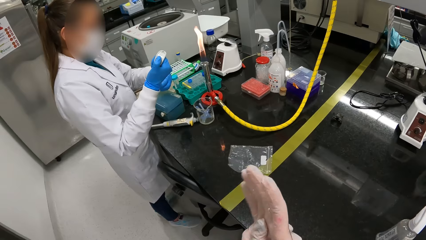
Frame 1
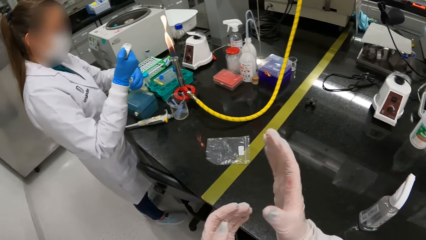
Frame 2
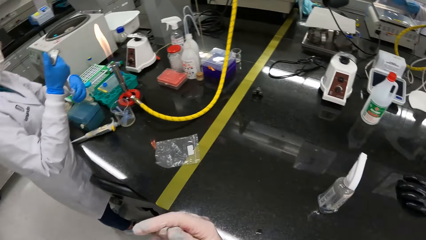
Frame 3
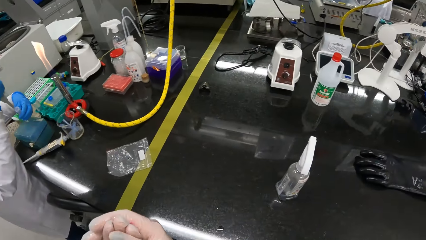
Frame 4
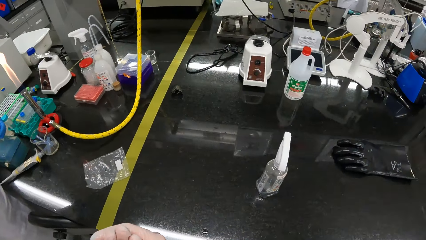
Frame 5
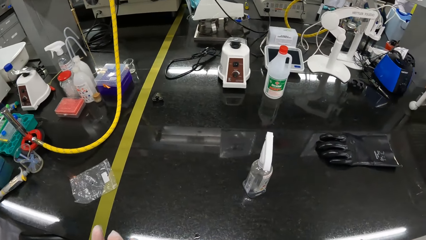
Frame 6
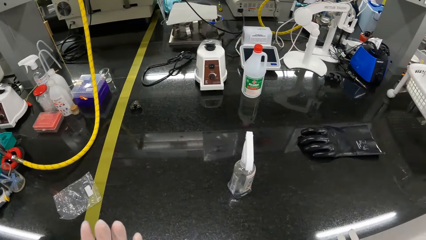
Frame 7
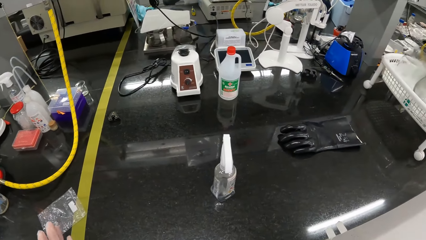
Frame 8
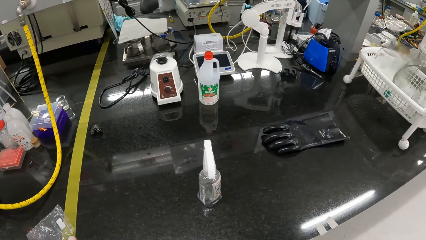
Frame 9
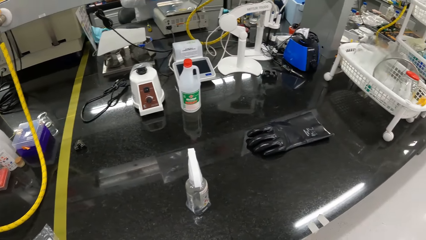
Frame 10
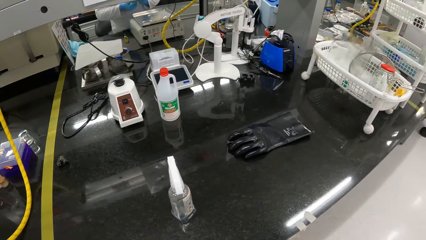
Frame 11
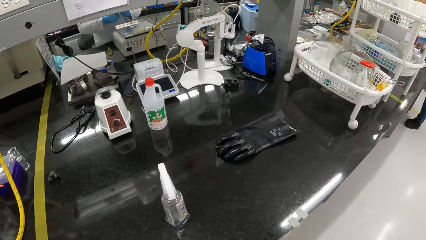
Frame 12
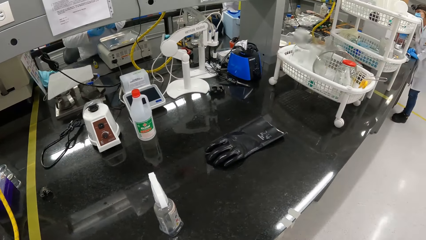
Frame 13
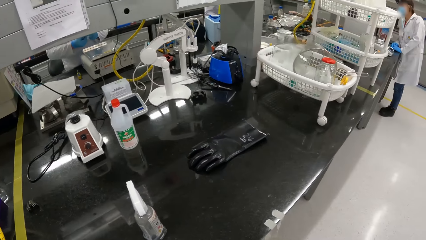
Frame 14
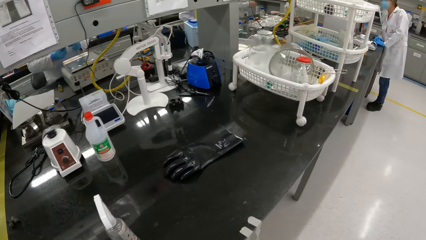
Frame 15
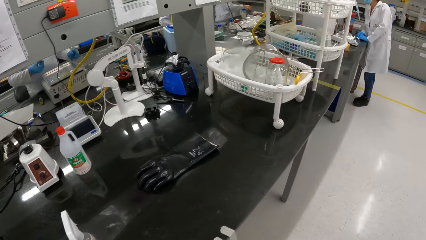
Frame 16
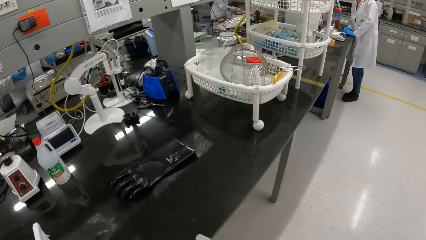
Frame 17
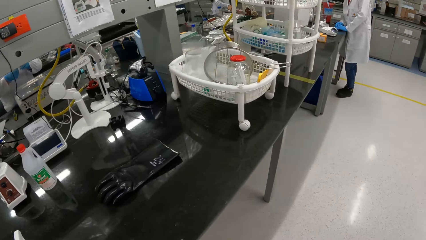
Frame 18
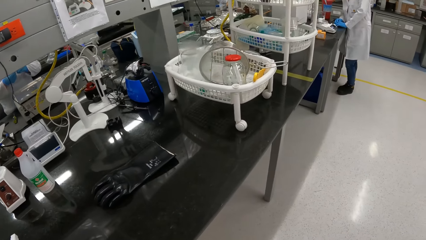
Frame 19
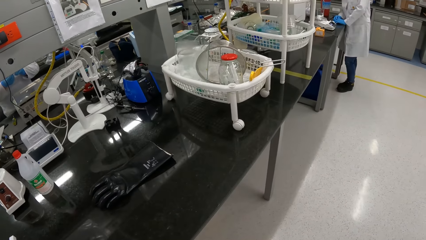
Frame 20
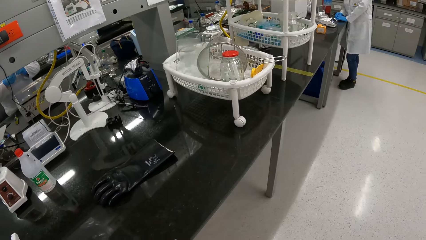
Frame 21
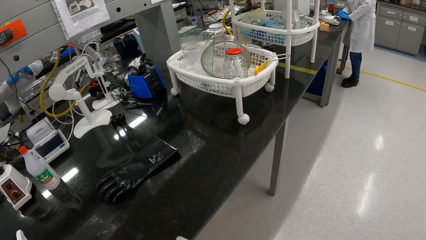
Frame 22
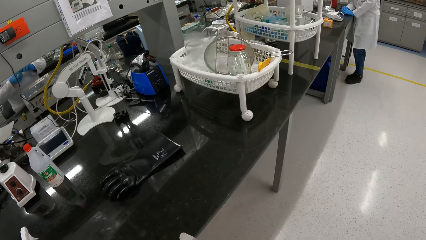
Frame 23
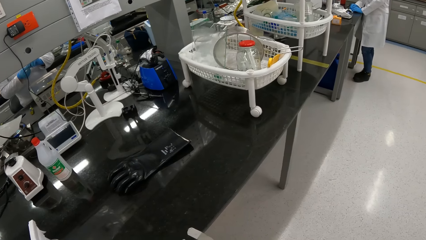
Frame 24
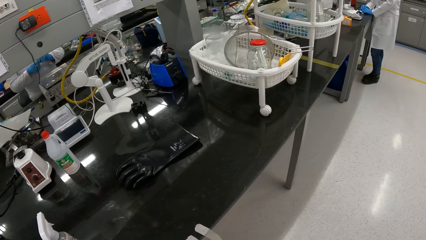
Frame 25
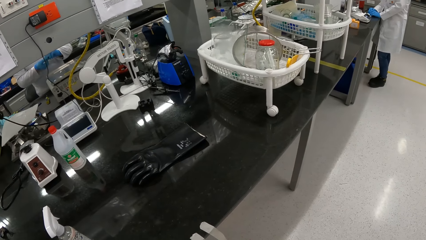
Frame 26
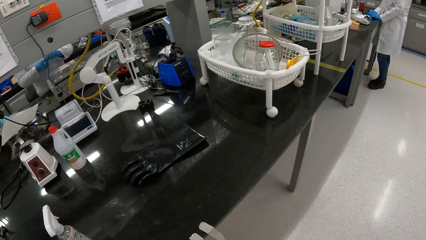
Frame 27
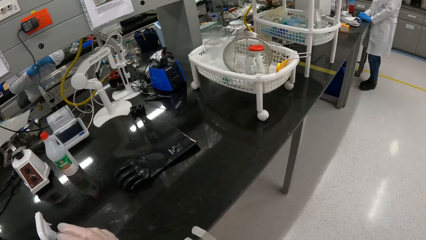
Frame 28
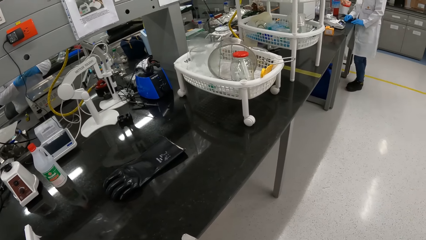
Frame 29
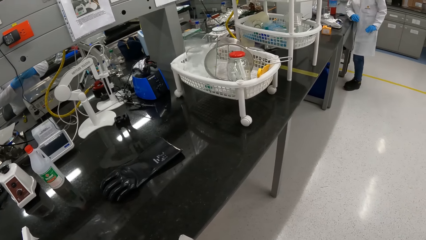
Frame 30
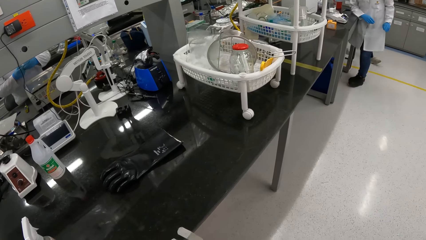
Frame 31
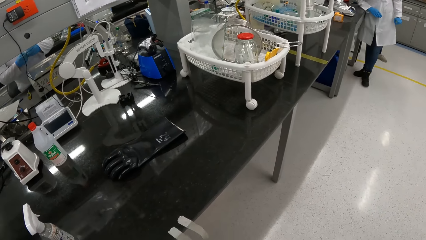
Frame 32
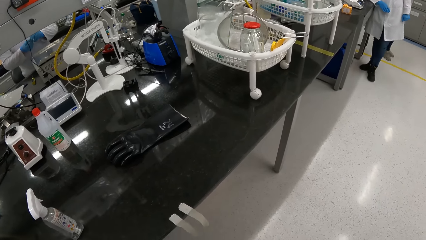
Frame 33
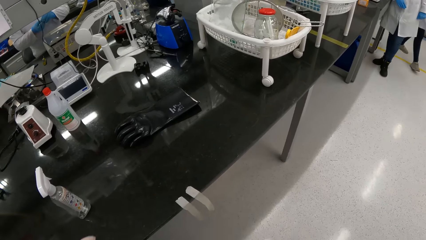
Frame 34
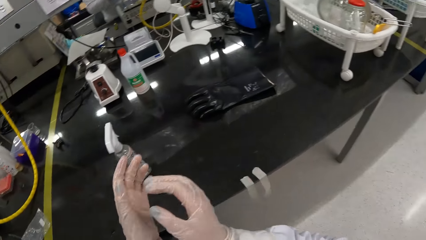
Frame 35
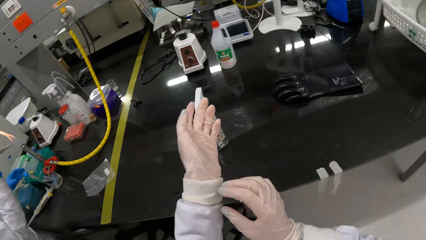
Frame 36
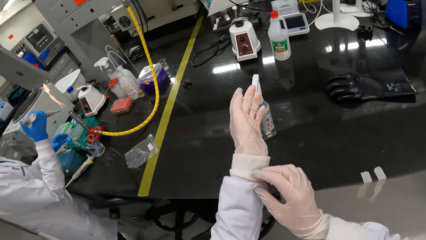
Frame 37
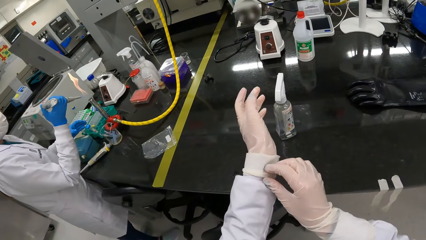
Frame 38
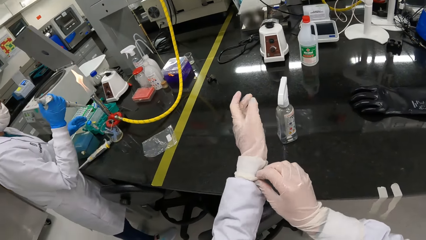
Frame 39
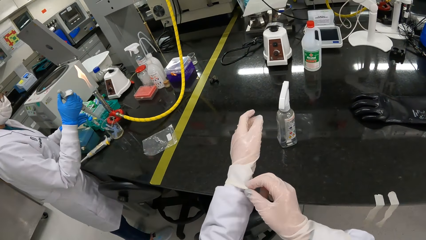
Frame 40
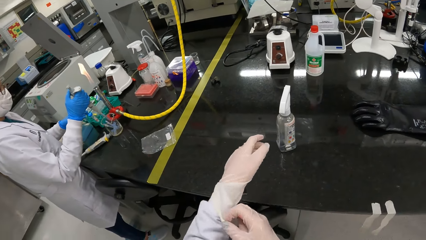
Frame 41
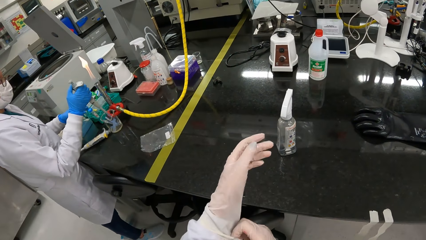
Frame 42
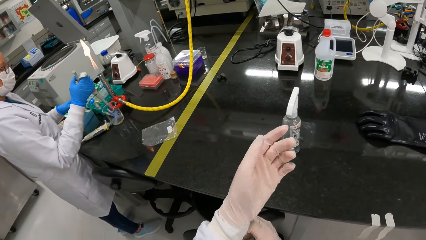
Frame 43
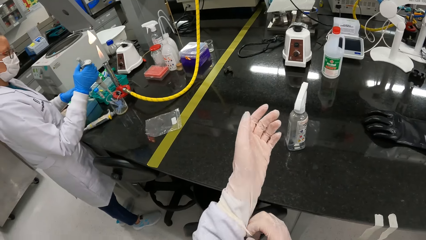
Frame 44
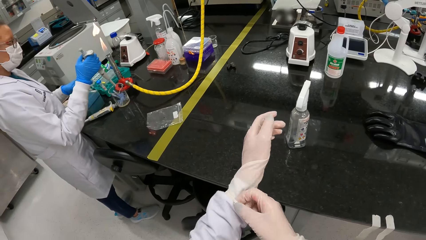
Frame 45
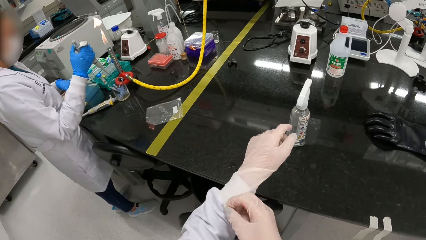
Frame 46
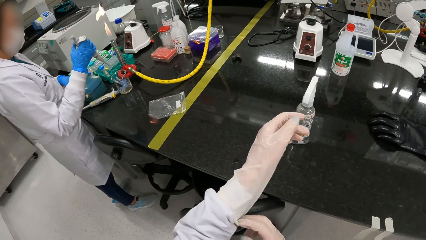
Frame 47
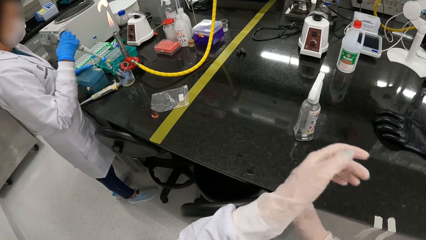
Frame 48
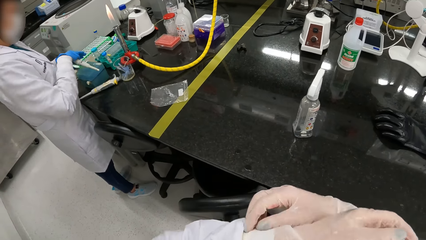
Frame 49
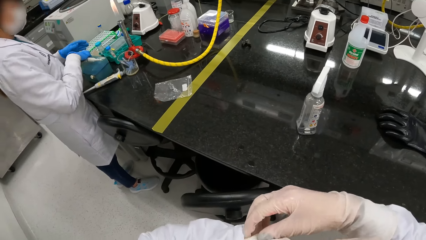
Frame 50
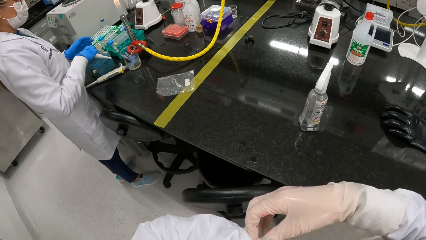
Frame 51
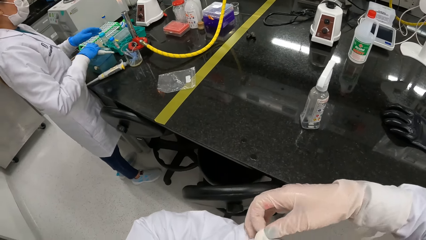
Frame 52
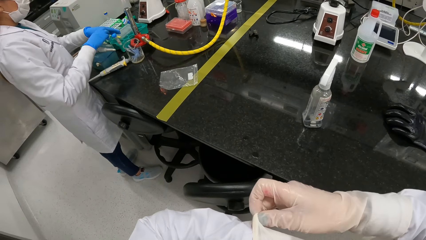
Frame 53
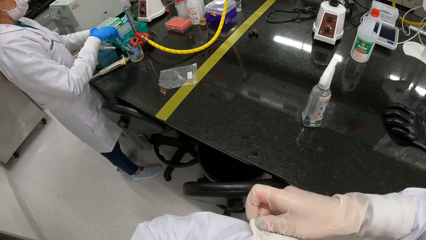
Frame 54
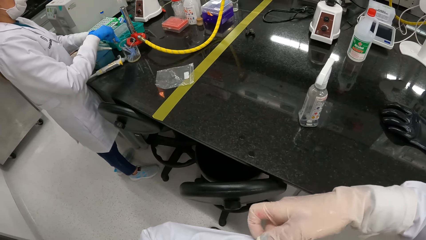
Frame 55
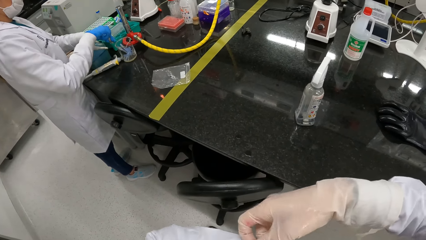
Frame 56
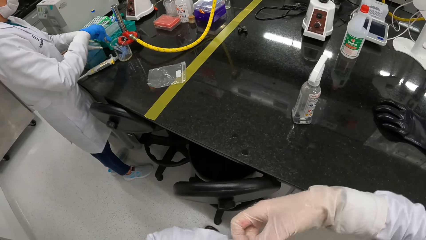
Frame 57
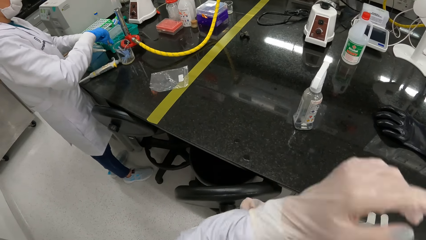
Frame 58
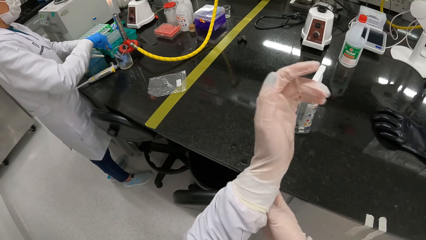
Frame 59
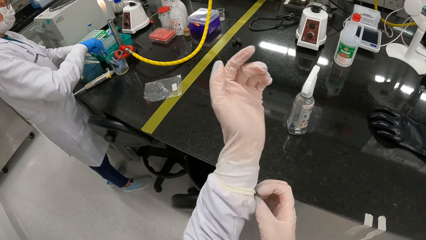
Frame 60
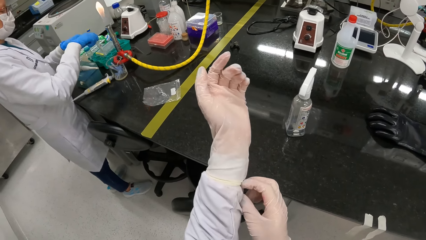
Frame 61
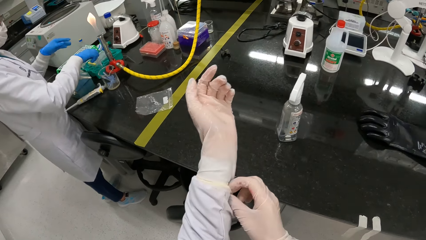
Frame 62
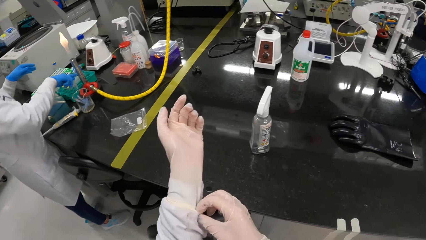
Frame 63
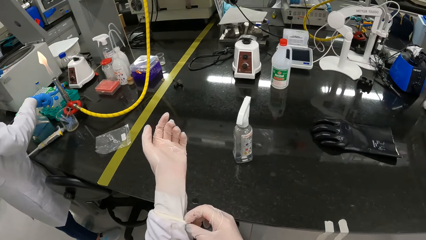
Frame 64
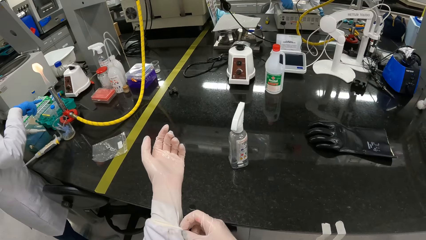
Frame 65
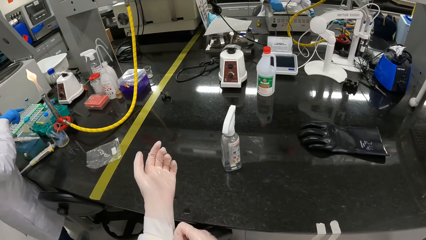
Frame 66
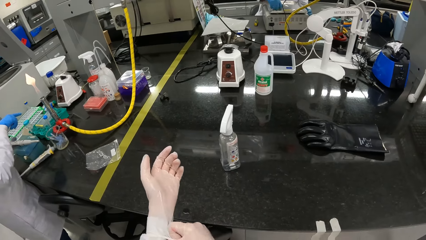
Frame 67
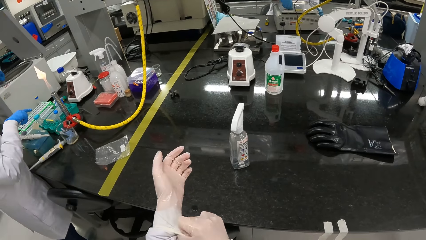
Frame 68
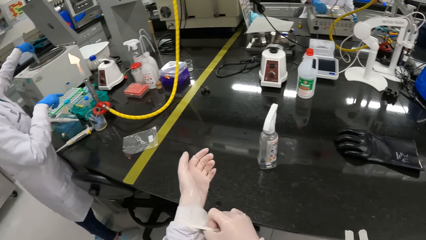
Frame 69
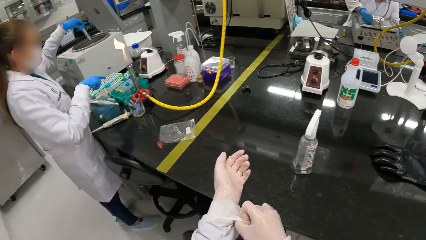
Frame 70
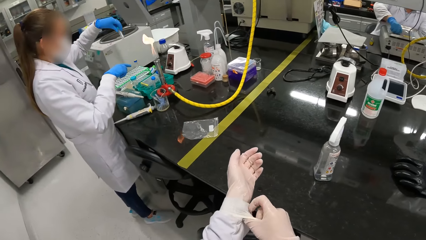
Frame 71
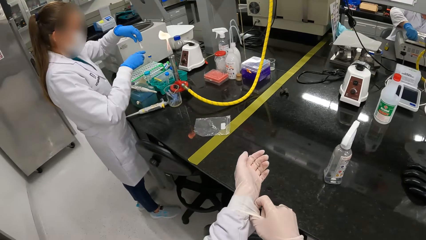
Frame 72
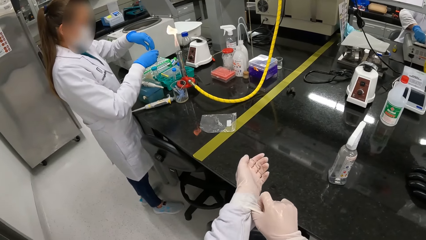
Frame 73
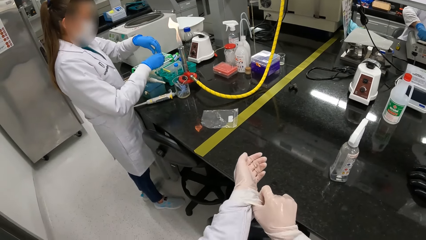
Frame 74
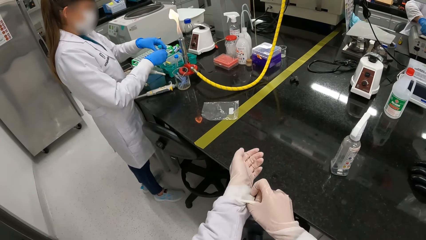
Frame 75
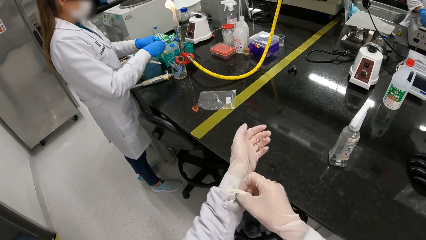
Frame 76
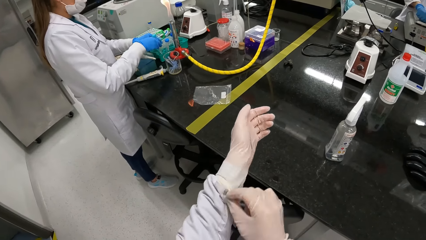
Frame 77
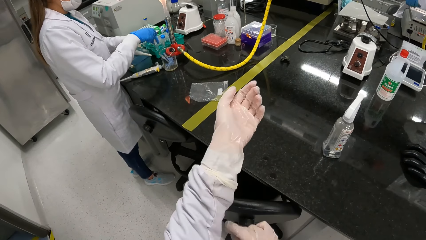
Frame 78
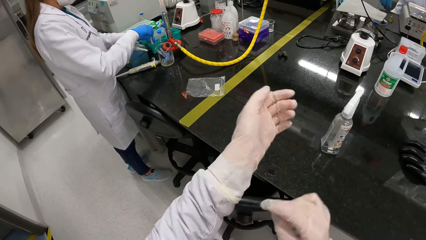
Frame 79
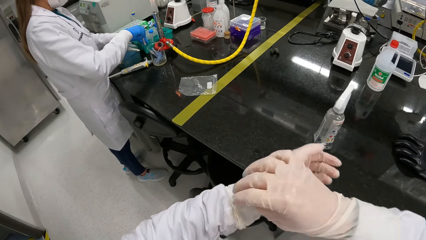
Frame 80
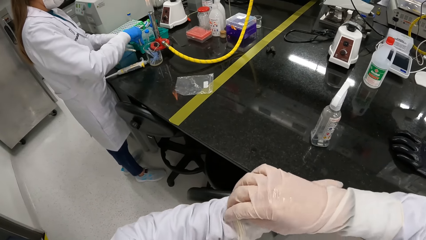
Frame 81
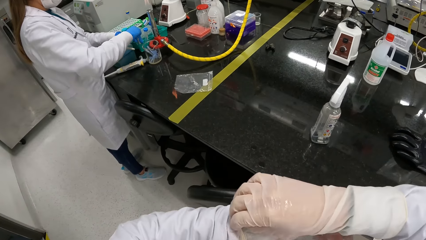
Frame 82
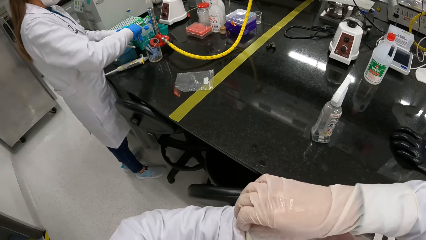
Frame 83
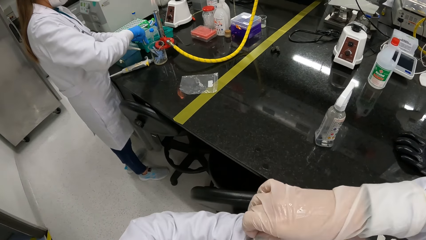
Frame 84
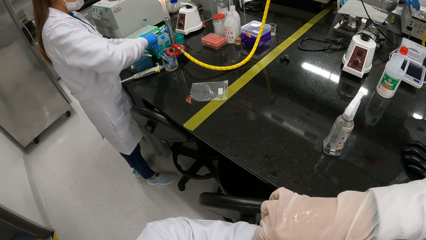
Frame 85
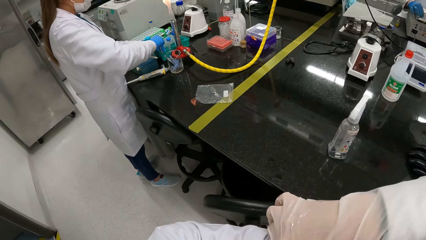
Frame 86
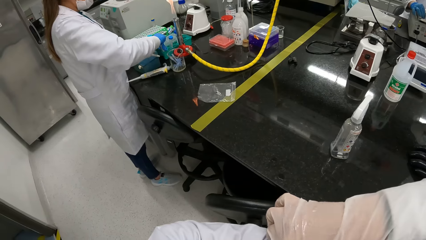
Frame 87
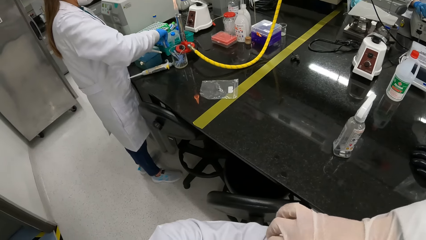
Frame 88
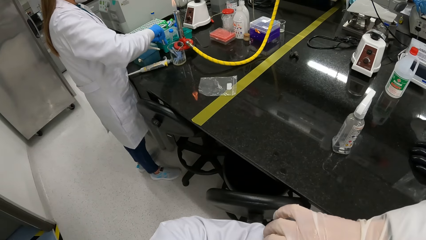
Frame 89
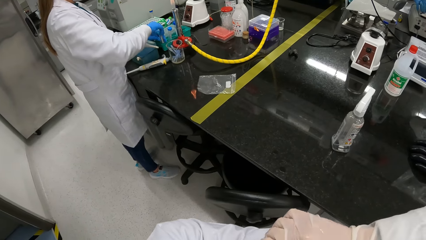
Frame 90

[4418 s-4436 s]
The camera wearer looks around the table. A woman removes her left hand from the laboratory cabinet. The camera wearer adjusts the glove on her left hand with her right hand. Another woman releases the reagent in the micropipette into a beaker with her right hand. The other woman places the micropipette on a plastic box with her right hand. The other woman closes the test tube with a lid in her right hand. The other woman places the test tube in the test tube rack with her right hand. The other woman removes a test tube from an autoclave with her left hand. The other woman holds the test tube with her hands. The other woman opens a lid of the test tube with her right hand.
